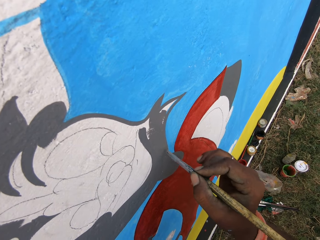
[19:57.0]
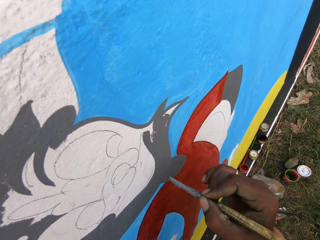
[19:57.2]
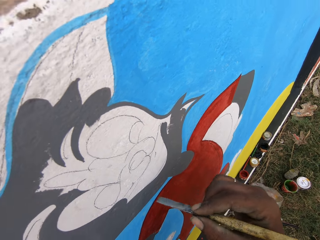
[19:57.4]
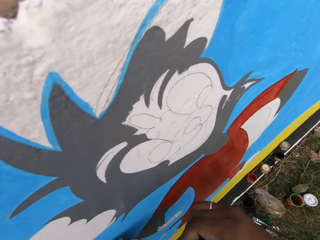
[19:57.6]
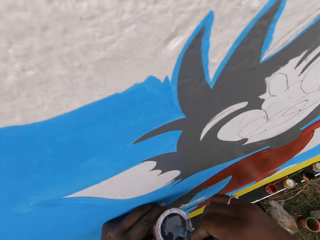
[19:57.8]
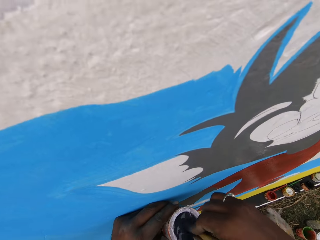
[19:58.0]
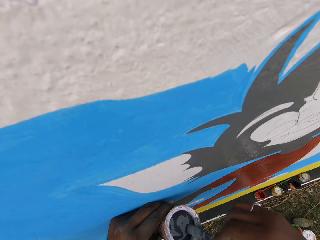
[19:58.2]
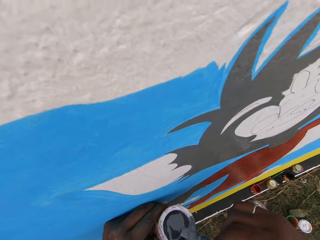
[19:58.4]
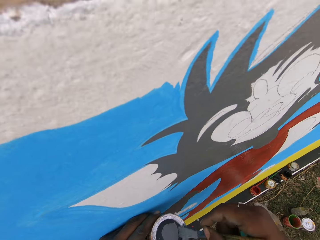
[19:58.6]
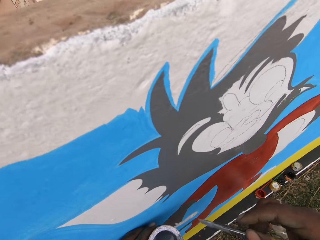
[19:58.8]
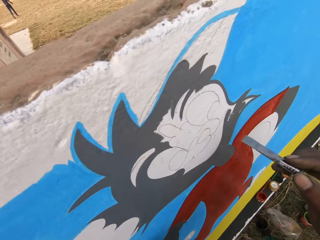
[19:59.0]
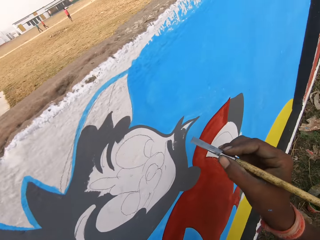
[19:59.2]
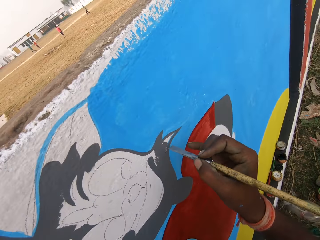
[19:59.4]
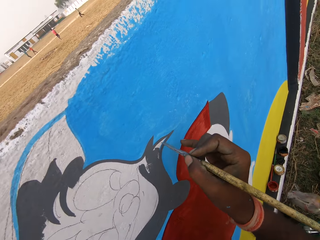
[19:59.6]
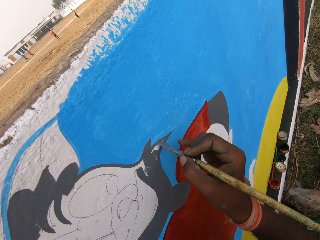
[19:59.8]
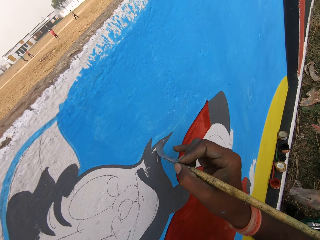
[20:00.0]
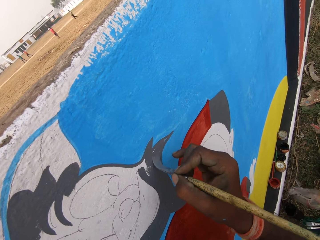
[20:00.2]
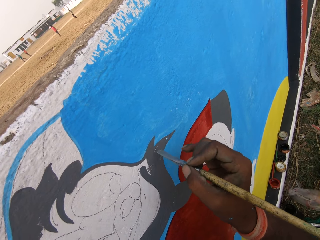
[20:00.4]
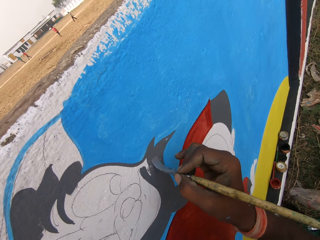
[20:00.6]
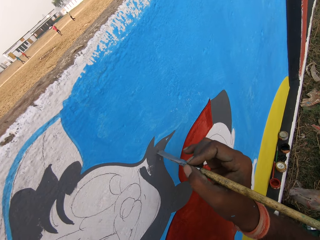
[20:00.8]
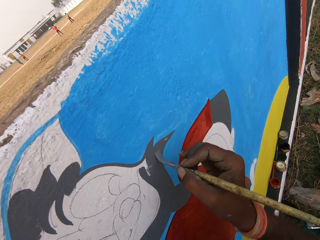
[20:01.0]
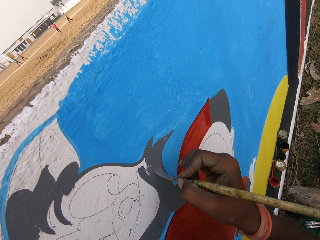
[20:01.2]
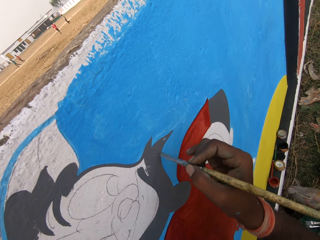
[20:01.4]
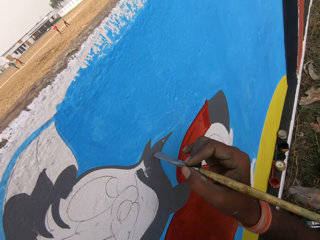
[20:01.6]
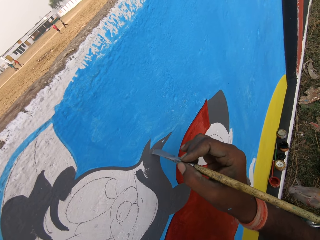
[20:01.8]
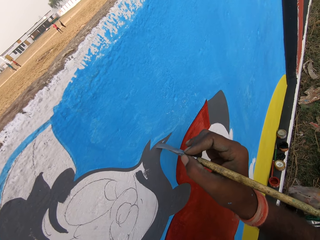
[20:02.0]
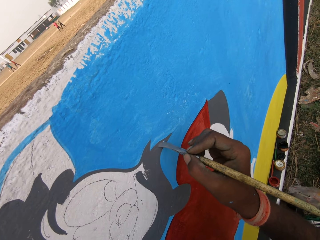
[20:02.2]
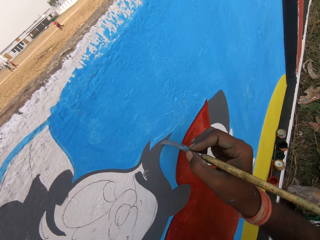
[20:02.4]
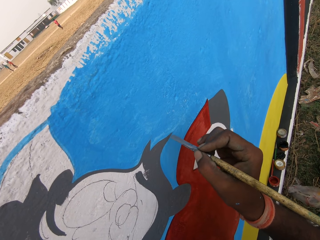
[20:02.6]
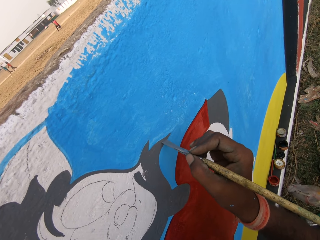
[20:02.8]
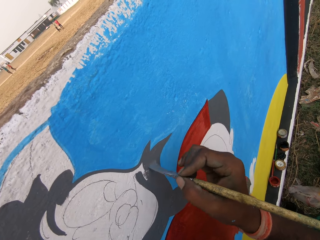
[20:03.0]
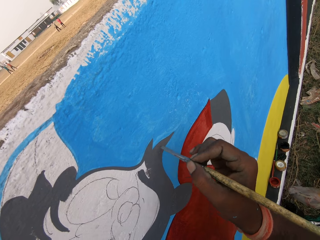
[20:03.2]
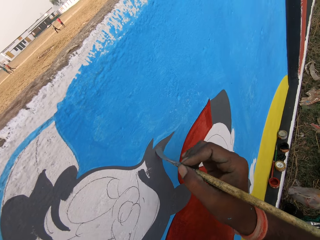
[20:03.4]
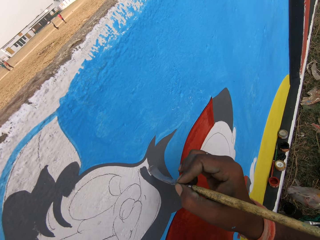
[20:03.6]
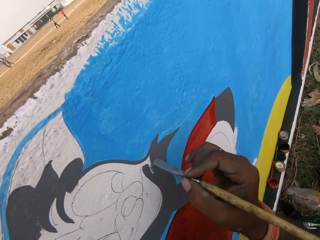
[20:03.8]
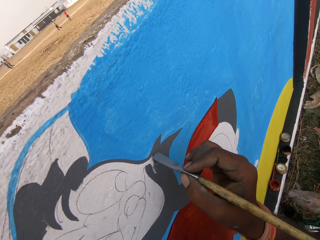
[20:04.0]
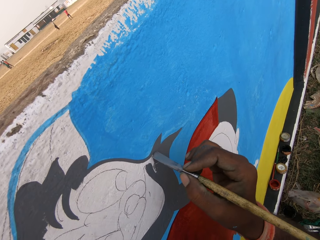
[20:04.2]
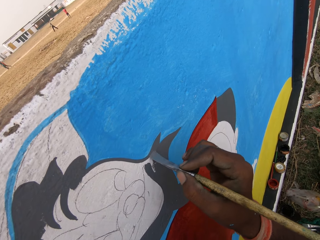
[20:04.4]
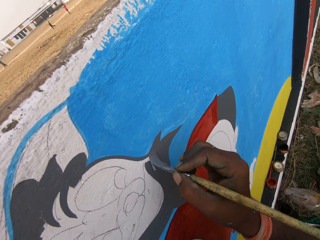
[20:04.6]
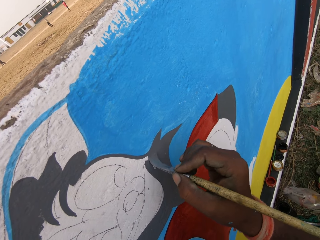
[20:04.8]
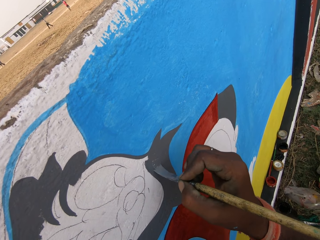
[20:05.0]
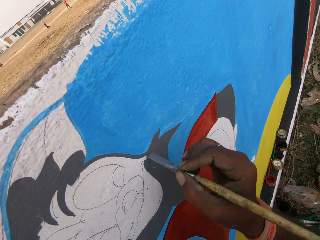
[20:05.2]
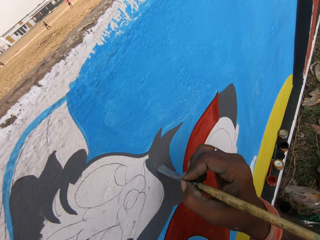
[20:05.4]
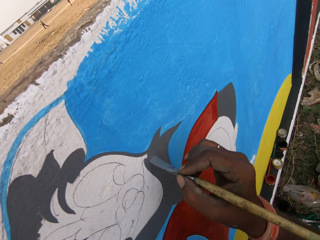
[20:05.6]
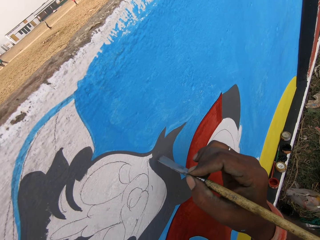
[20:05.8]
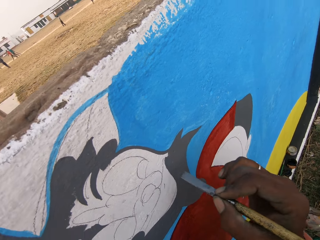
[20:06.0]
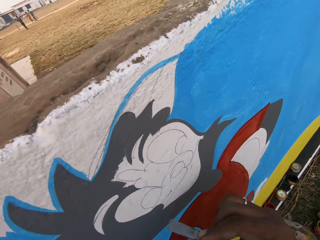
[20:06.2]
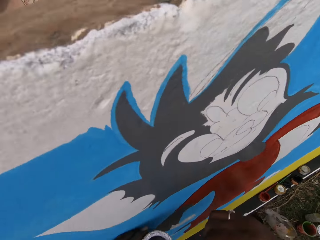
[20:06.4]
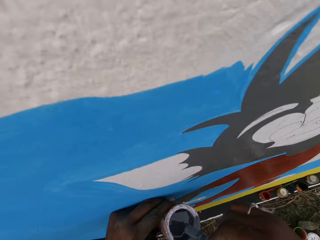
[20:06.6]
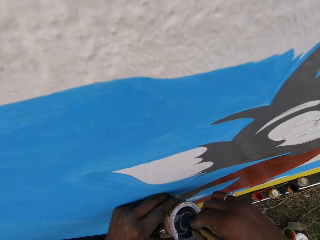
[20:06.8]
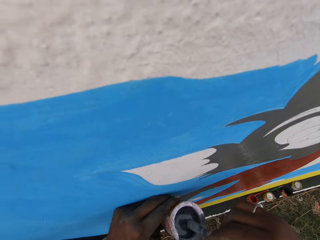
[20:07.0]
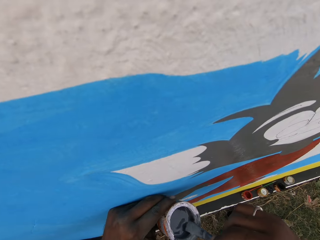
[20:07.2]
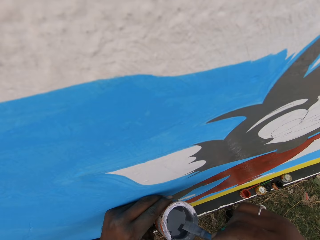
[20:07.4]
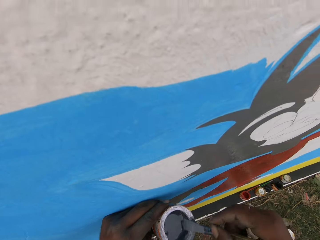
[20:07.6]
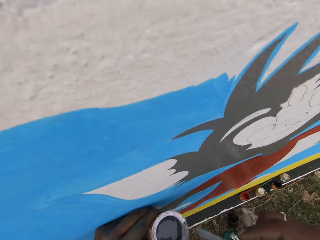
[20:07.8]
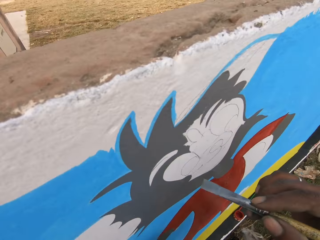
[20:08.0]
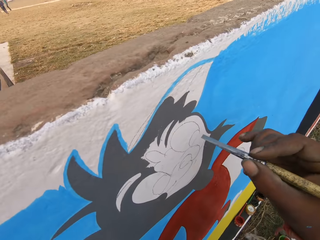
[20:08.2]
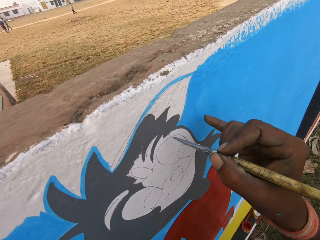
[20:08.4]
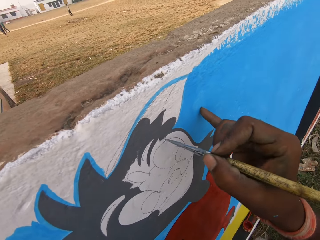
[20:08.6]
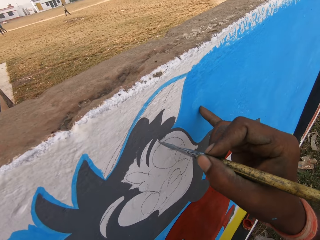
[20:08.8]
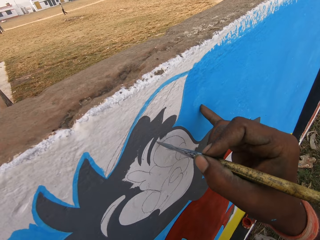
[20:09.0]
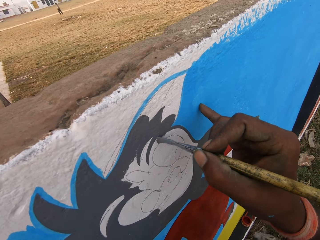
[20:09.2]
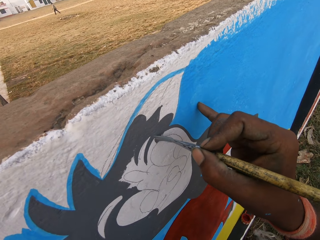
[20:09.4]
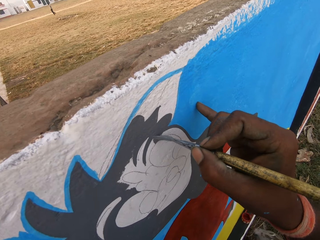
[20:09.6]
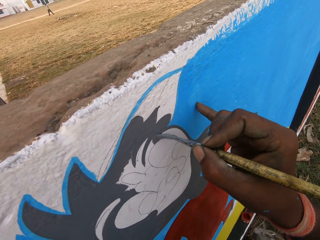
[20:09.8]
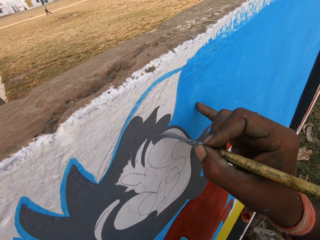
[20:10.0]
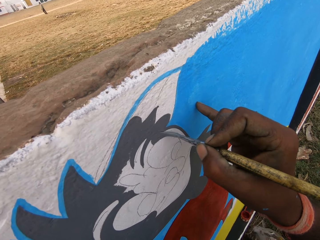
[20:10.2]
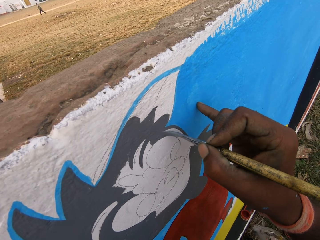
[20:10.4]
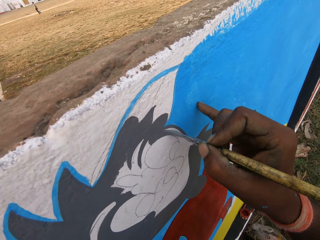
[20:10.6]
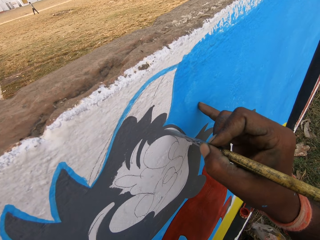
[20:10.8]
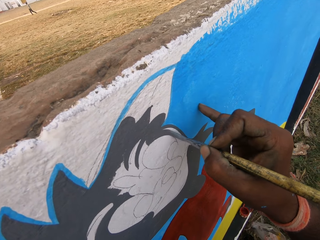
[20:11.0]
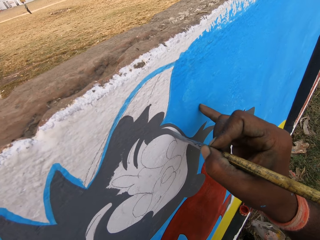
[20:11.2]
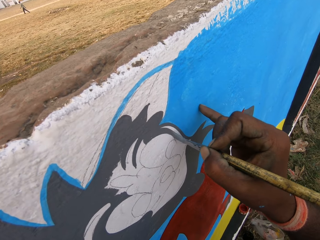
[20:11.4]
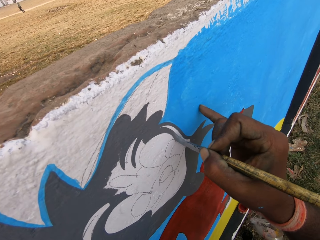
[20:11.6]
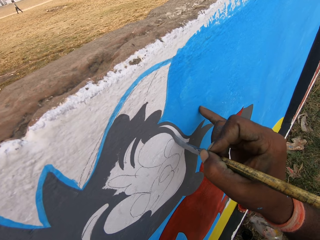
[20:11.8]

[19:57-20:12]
The camera wearer dips the brush into the can of paint in his left hand. He paints the wall with the paint brush in his right hand. He dips the brush into the can of paint in his left hand. He paints the wall with the paint brush in his right hand.

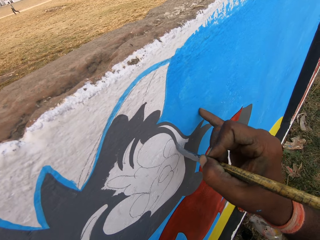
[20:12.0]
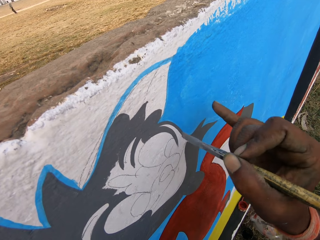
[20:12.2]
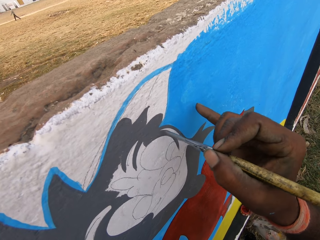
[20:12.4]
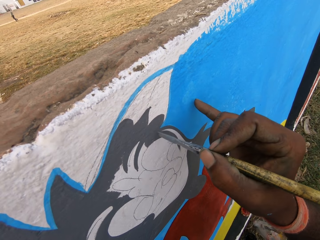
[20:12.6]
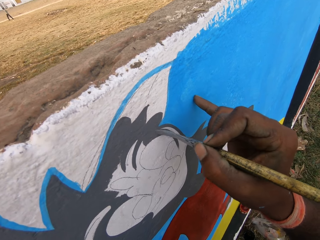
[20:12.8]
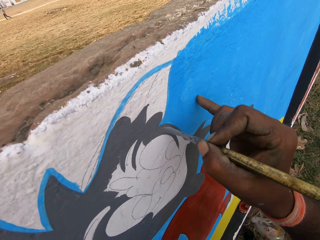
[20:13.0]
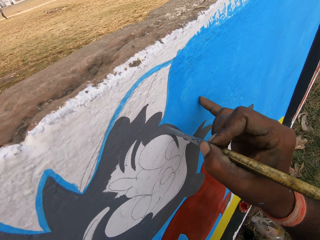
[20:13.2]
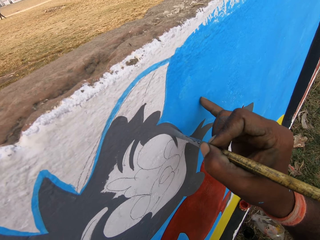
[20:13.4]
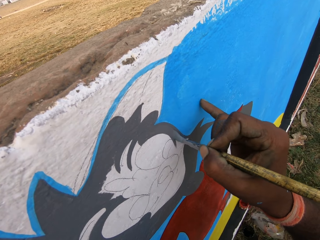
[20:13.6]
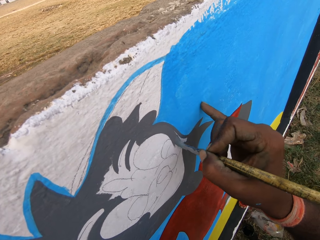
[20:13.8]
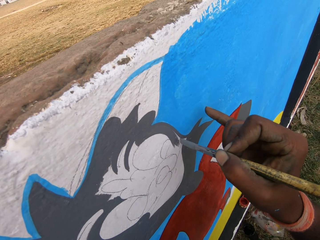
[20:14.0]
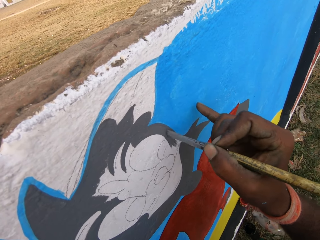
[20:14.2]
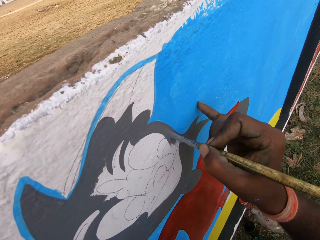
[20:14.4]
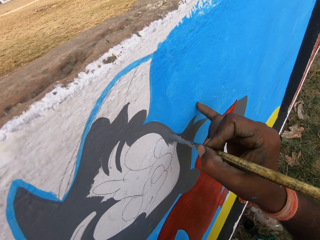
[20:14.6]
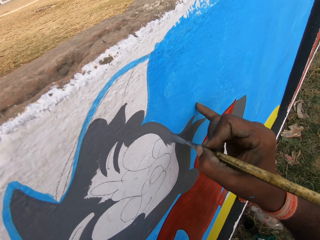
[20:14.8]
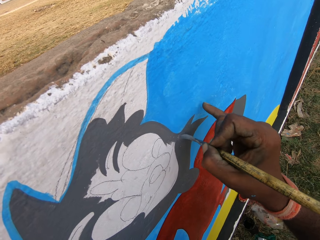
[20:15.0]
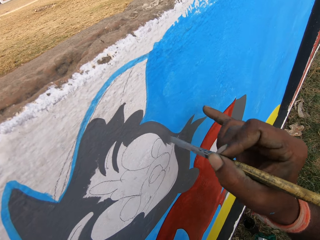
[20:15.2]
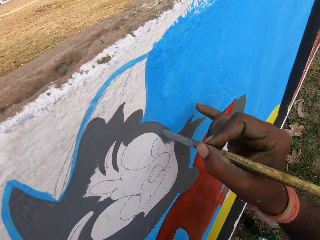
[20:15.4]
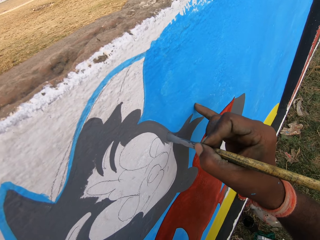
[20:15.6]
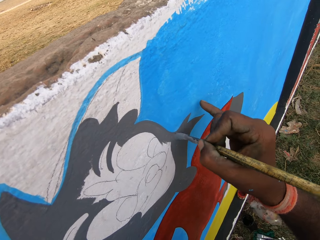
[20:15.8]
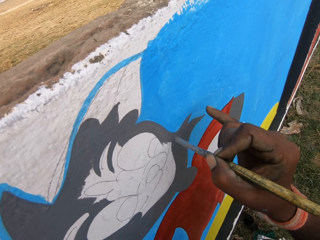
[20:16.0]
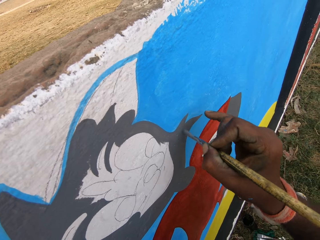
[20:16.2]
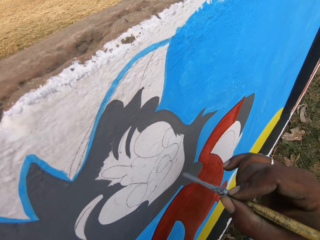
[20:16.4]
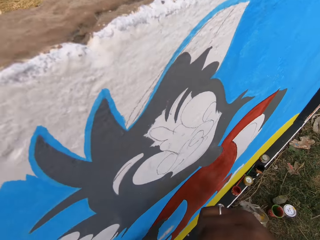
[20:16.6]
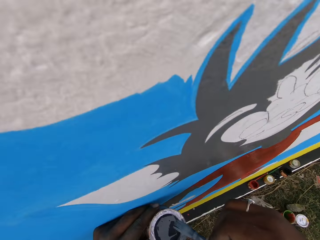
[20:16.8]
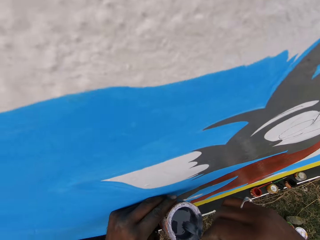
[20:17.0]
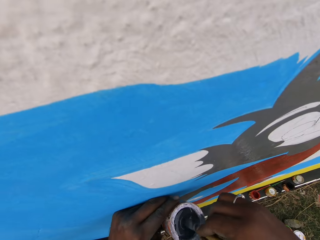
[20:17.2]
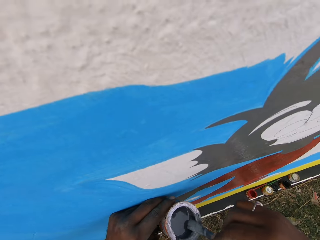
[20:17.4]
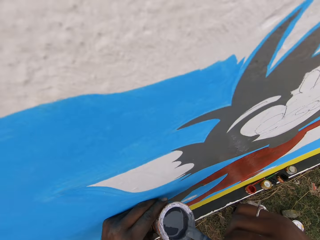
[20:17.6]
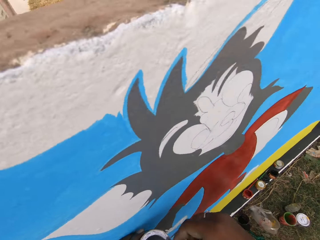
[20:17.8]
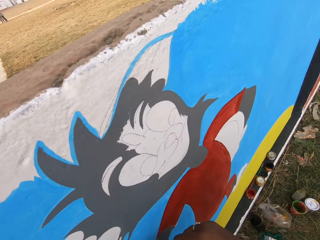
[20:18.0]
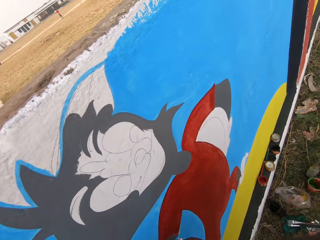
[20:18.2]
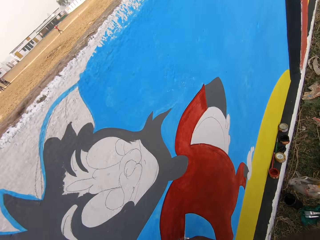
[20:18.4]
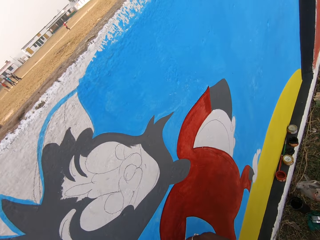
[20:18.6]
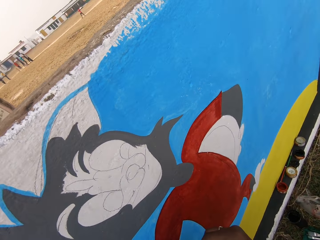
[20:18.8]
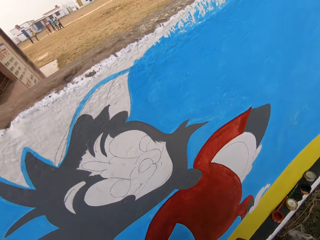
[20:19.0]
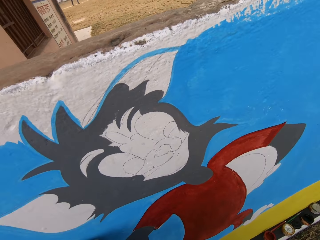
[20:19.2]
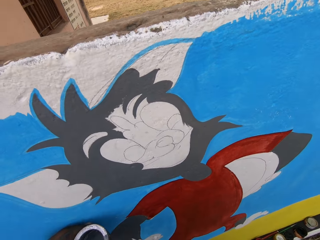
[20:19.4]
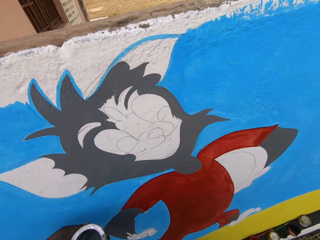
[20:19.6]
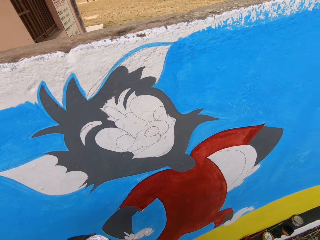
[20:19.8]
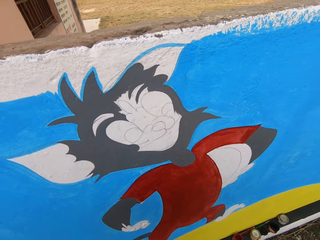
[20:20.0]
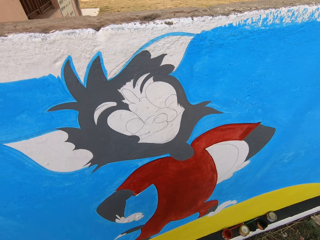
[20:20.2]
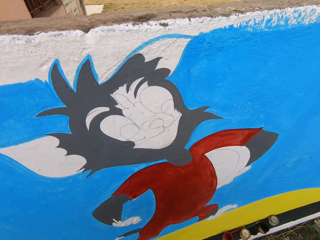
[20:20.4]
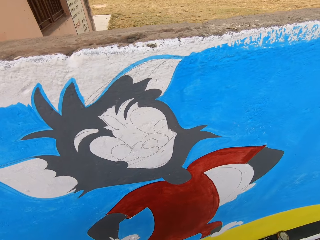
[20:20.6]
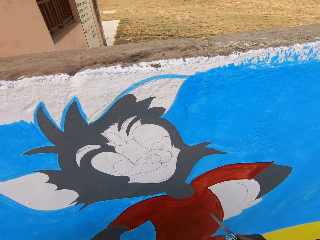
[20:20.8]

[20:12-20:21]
The camera wearer dips the brush into the can of paint in his left hand.
